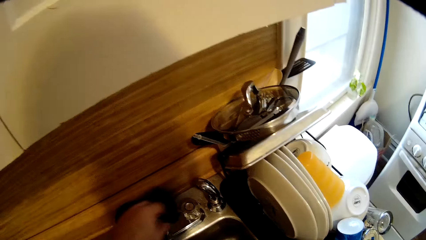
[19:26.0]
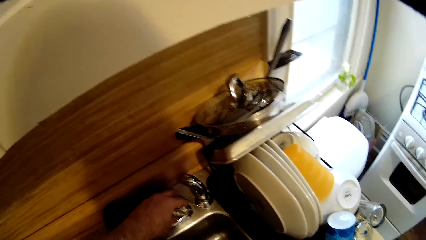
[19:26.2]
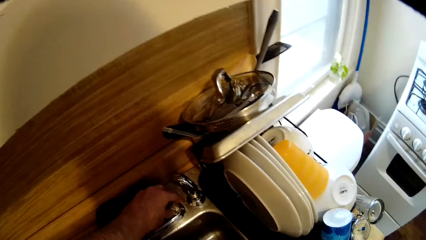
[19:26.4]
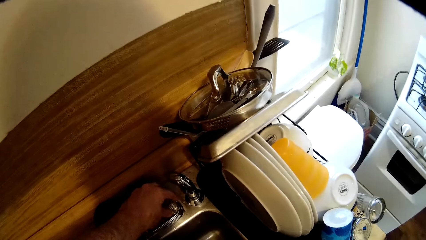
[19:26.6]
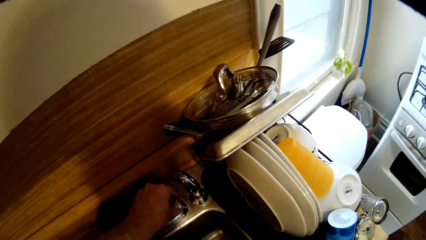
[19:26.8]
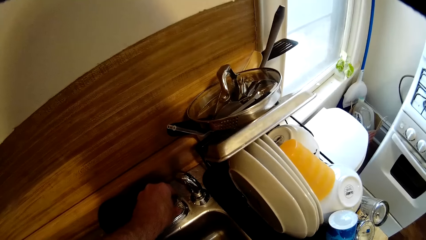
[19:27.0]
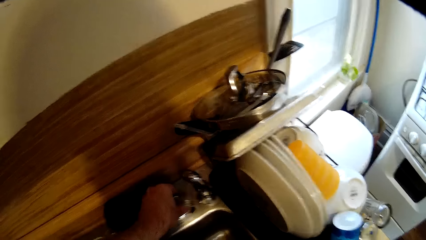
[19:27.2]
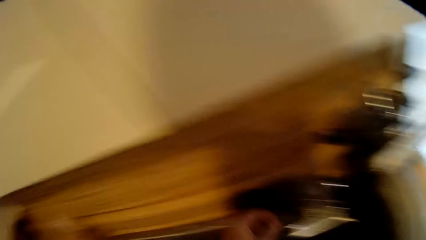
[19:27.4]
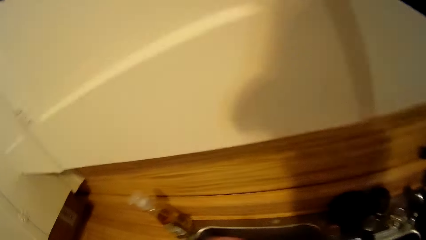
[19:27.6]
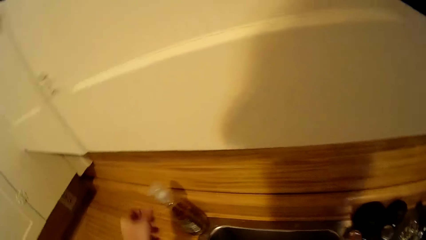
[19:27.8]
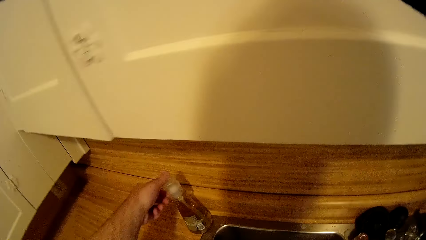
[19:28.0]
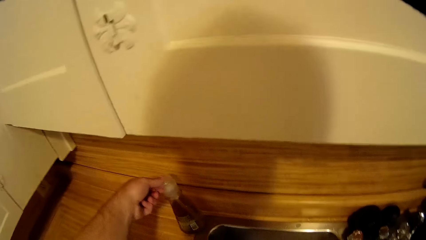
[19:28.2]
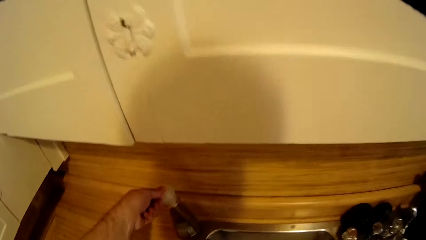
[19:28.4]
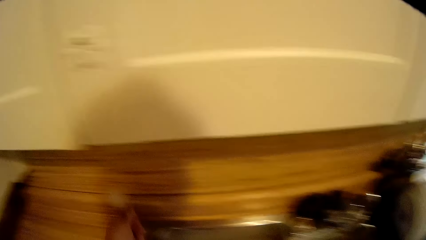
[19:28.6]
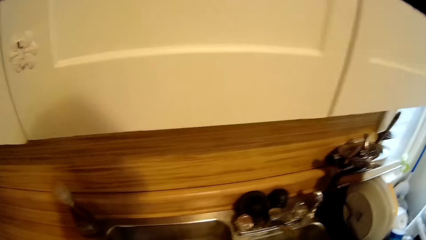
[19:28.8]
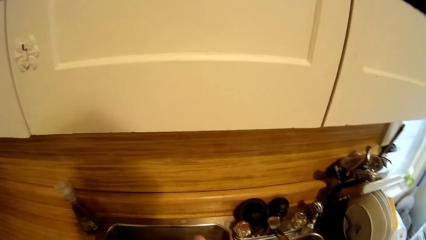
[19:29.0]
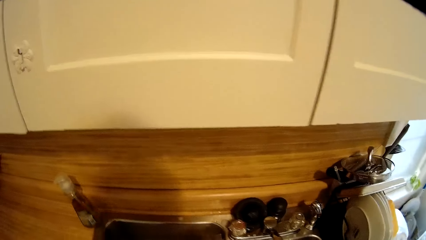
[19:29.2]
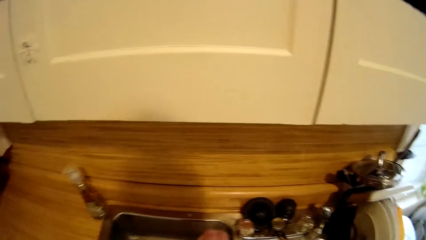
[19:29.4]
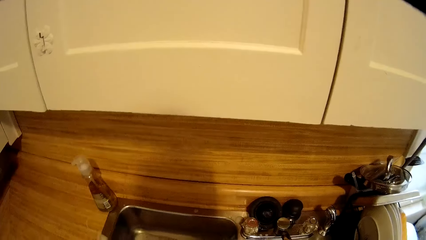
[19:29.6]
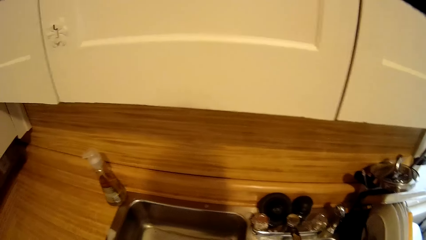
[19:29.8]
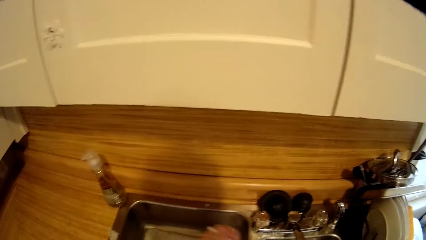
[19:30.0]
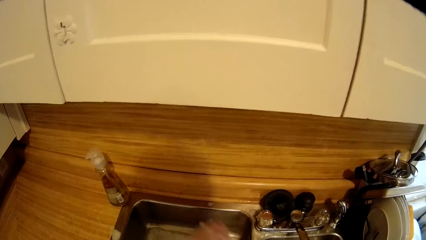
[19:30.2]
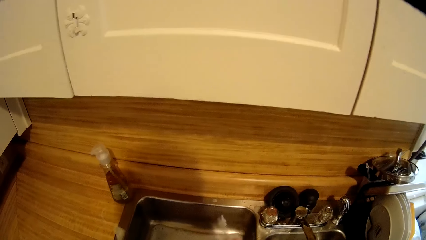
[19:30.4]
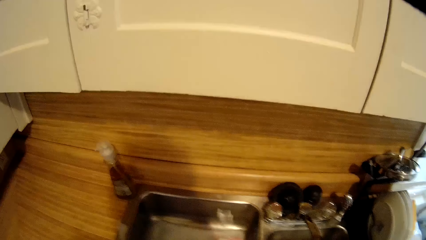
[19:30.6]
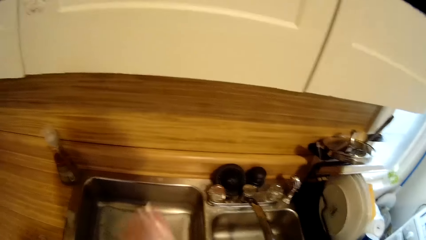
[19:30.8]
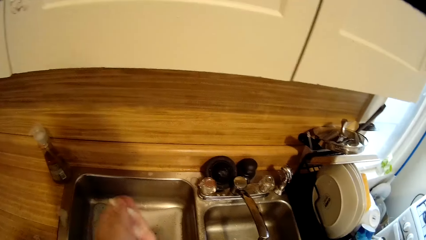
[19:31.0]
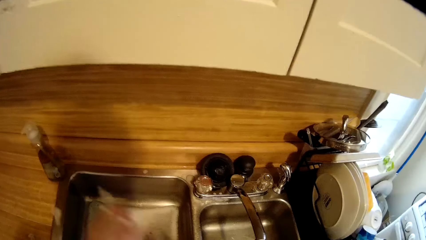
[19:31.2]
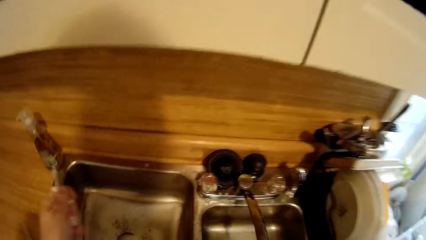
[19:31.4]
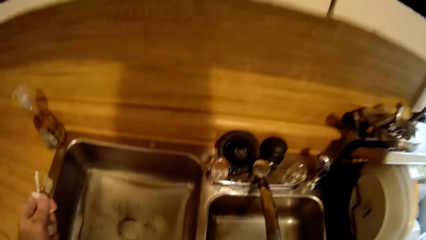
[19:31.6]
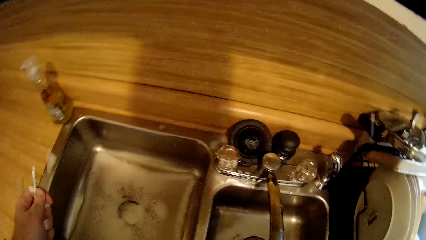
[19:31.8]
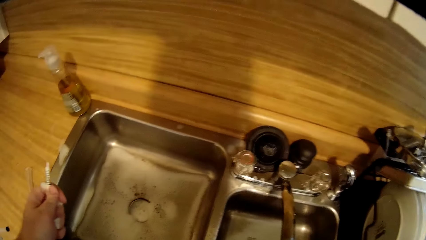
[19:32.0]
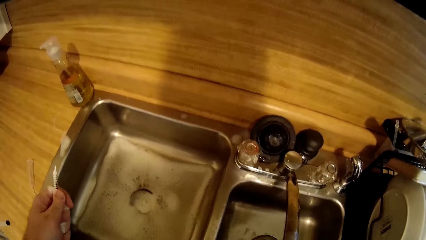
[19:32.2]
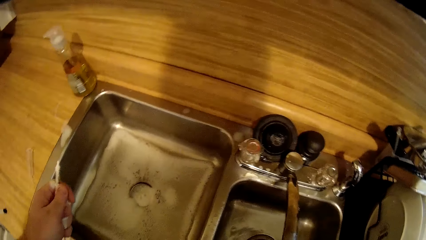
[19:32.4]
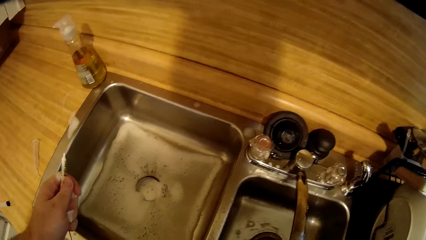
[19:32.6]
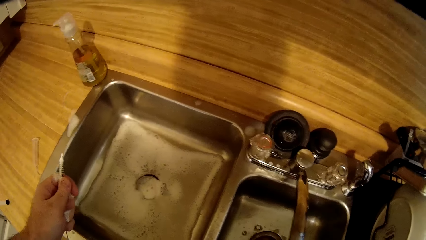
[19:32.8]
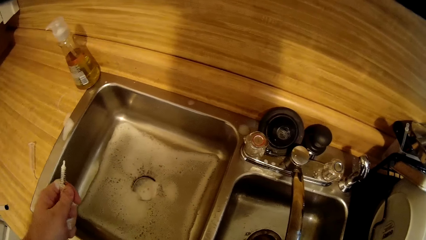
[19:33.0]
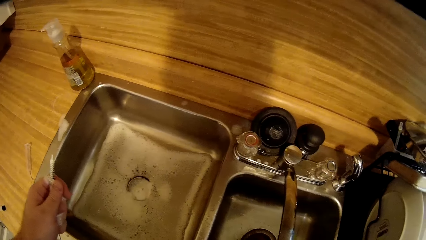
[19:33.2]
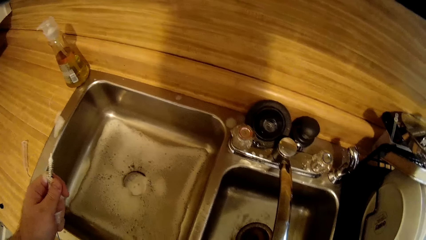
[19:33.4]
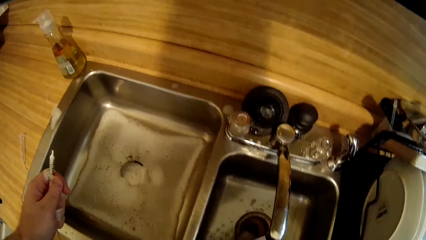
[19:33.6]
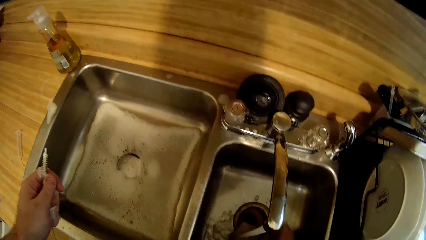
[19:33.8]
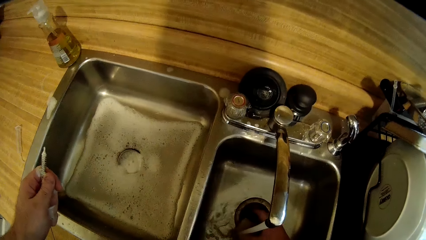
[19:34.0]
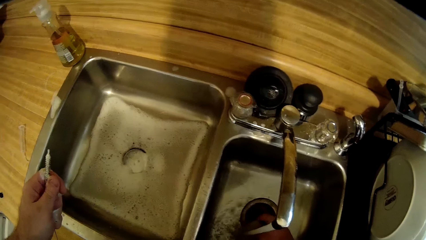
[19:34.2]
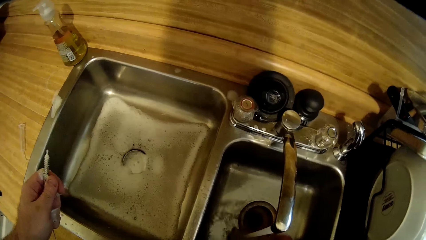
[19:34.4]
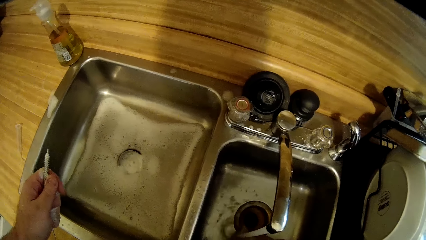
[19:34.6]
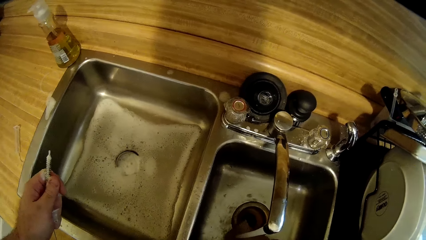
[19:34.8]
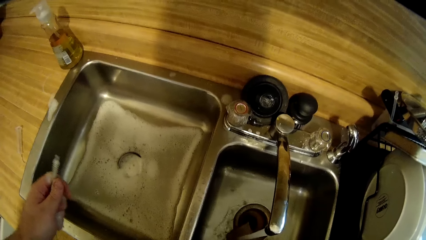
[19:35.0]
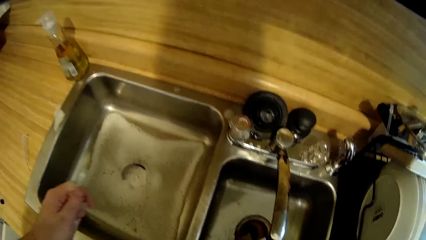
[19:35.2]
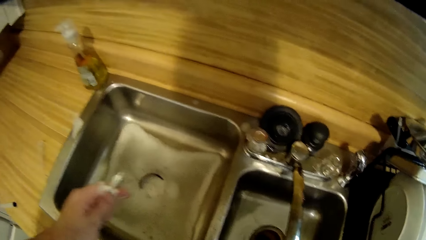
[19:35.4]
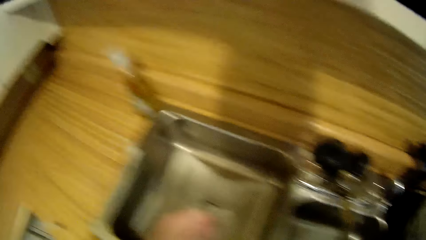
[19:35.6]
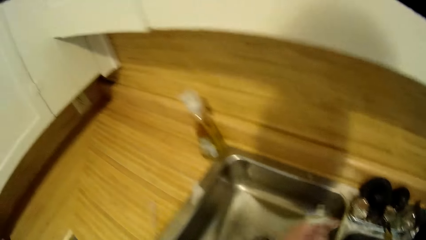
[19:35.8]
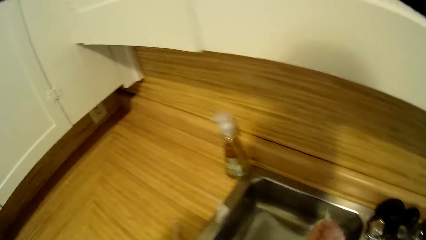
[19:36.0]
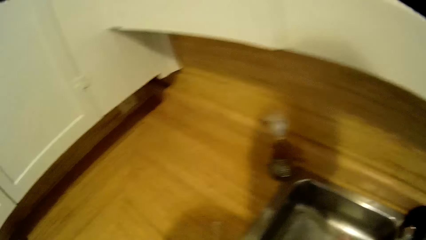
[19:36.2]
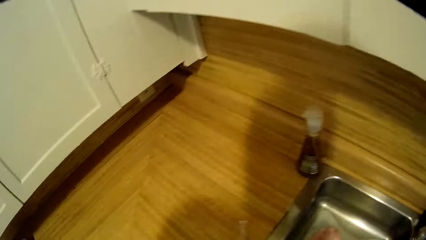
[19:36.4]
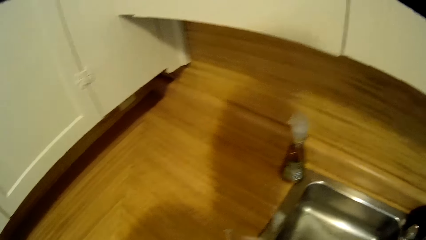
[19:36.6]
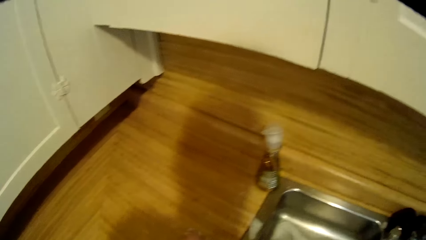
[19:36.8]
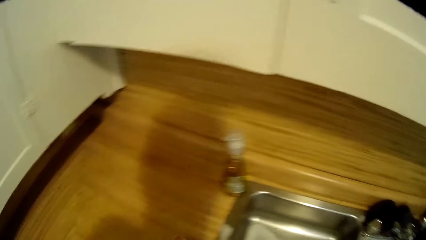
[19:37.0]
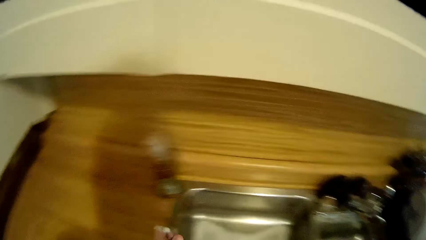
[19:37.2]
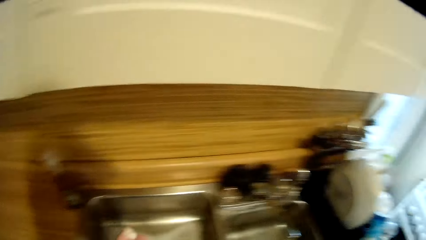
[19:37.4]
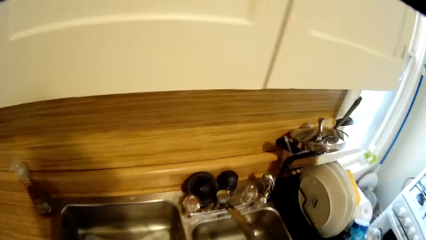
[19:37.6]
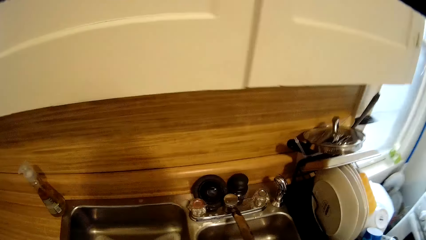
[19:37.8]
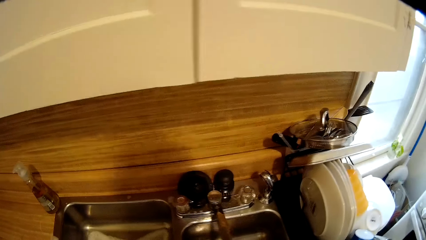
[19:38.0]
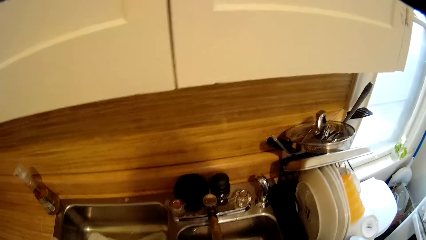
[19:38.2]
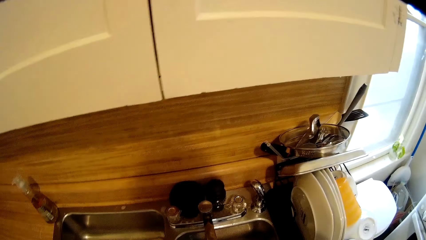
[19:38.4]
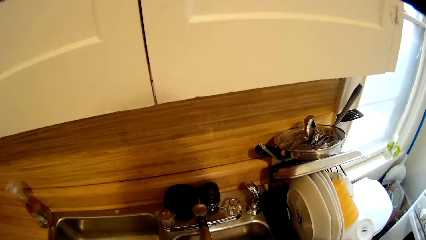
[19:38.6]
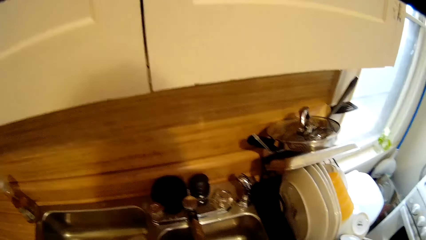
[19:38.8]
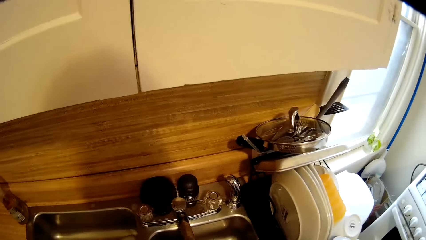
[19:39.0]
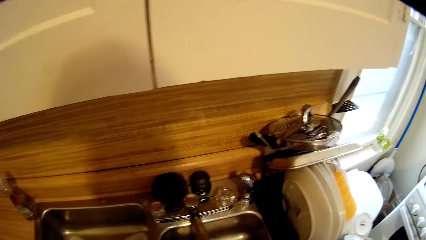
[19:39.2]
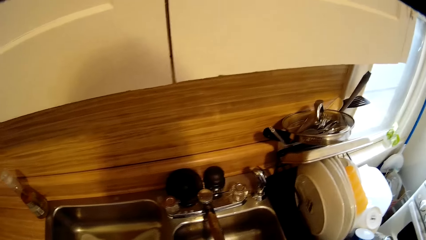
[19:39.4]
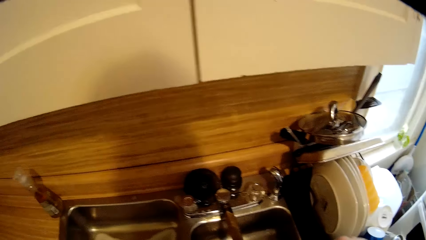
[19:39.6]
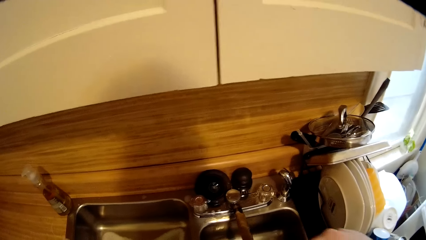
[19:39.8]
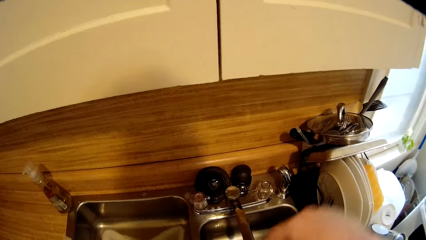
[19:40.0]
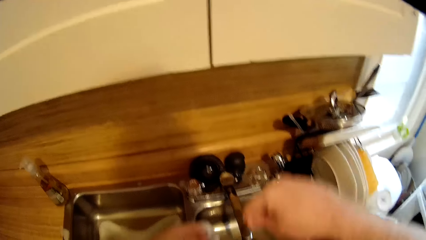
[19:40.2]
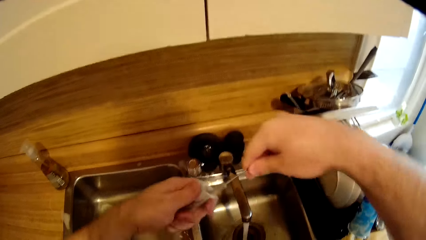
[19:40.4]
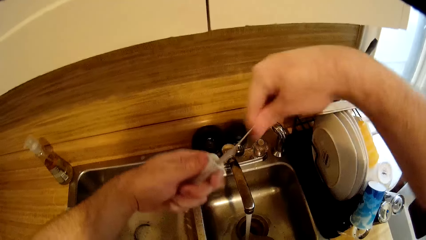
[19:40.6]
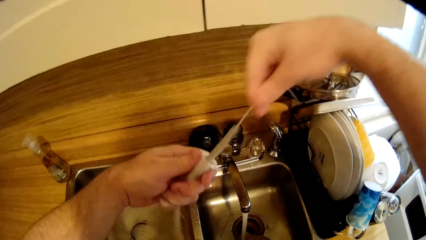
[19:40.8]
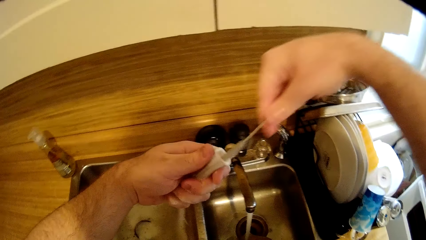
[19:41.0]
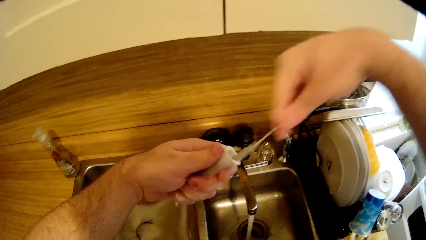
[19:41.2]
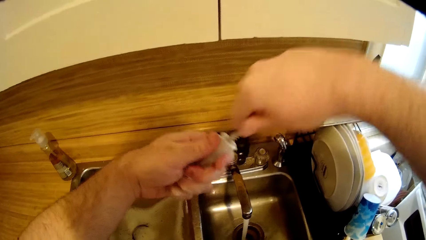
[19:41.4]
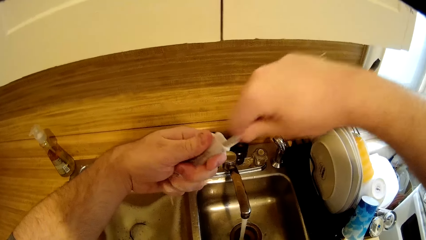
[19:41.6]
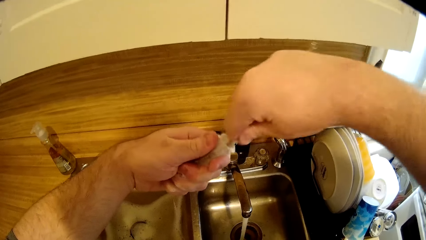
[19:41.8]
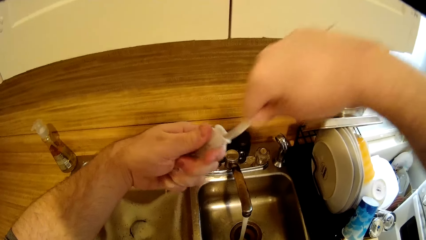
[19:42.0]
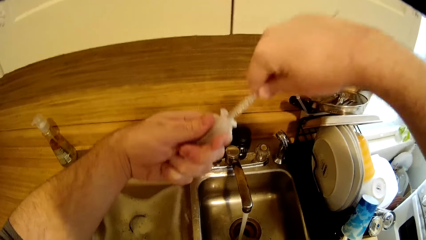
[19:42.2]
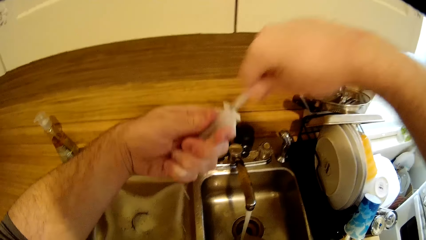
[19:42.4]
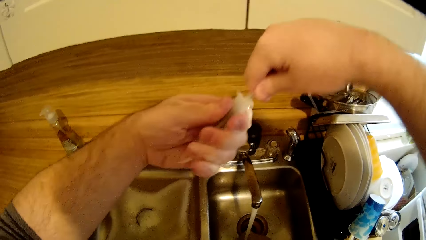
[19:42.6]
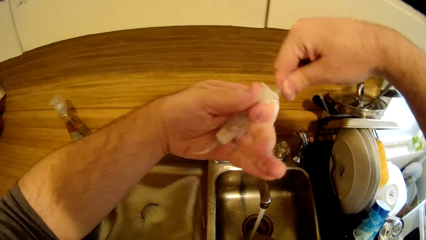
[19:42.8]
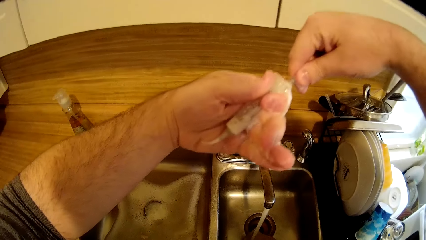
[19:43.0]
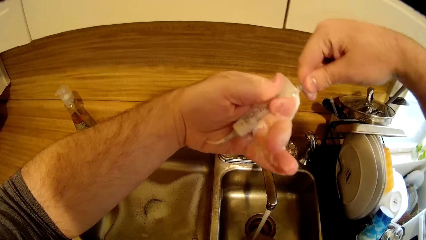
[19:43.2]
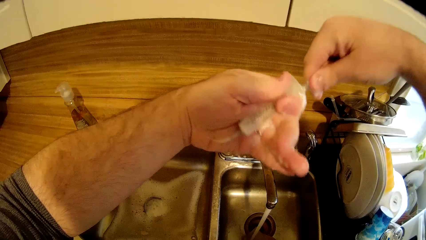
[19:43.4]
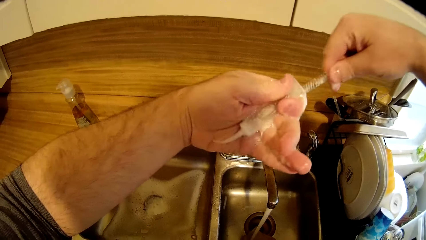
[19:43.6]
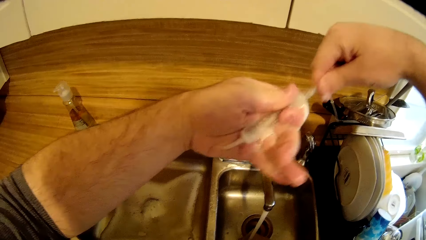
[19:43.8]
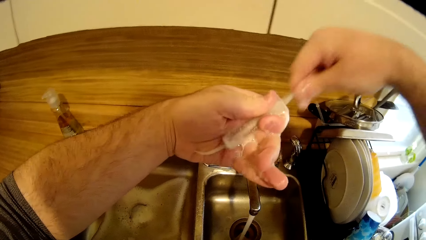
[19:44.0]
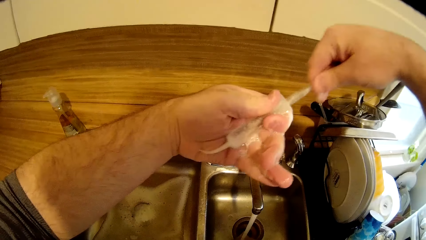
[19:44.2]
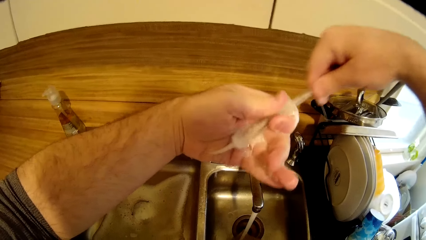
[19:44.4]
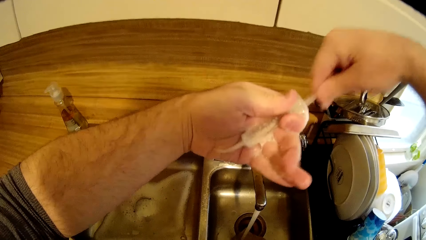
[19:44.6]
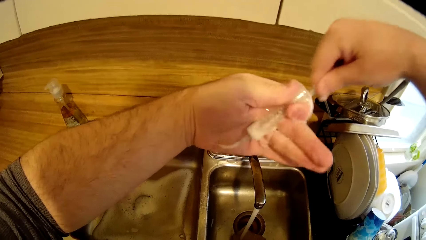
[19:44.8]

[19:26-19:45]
The camera wearer presses the soap dispenser. They rub hands with soap. They rinse hand in the sink. They hold a dish sponge in the sink. They wash a syringe. They look around. They wash the syringe.
